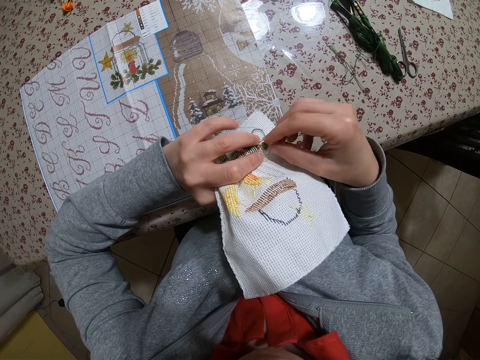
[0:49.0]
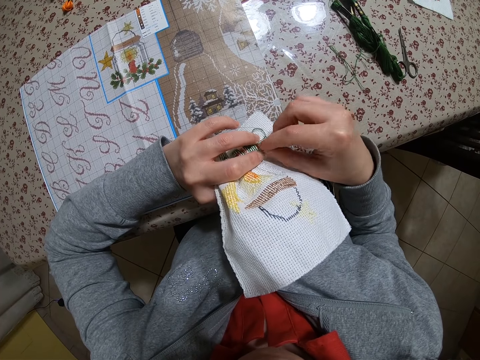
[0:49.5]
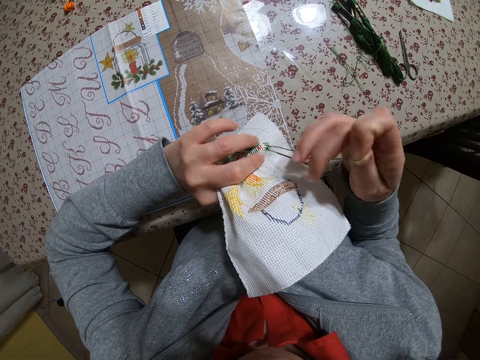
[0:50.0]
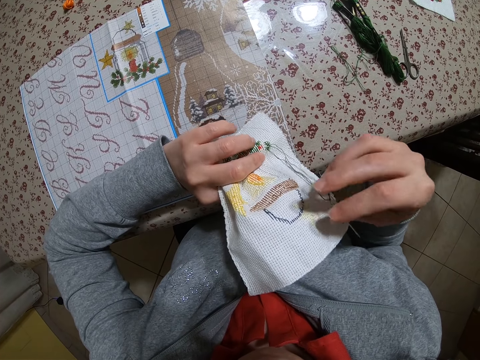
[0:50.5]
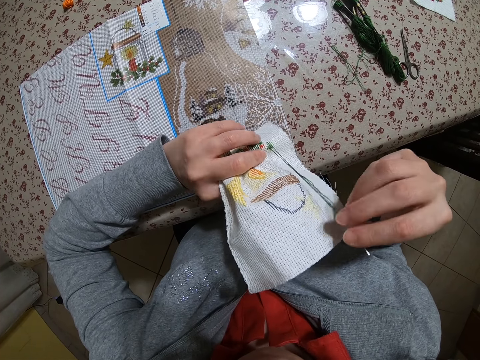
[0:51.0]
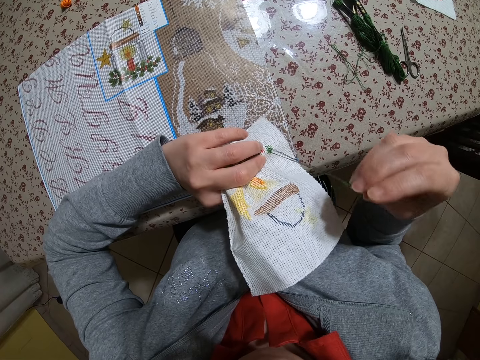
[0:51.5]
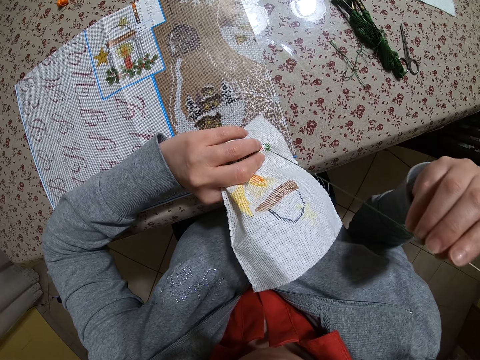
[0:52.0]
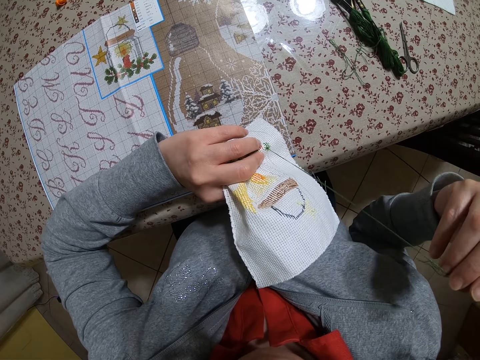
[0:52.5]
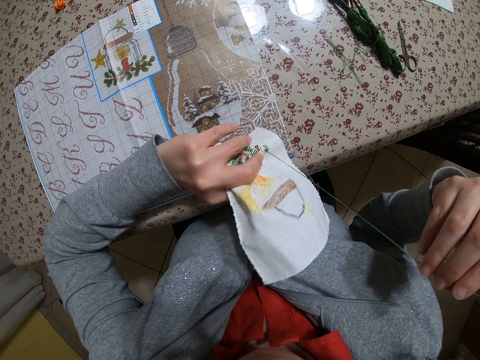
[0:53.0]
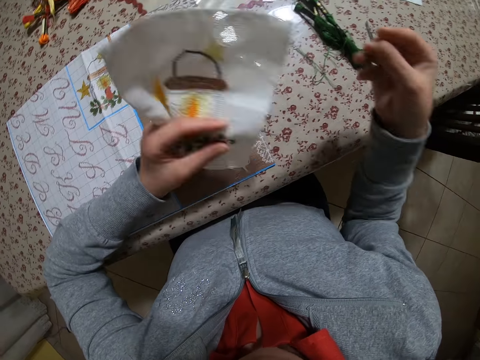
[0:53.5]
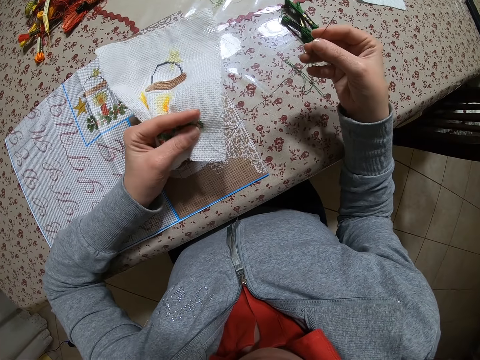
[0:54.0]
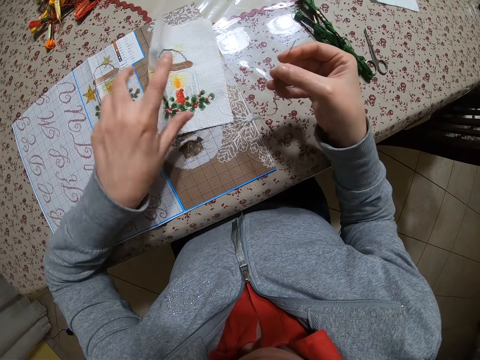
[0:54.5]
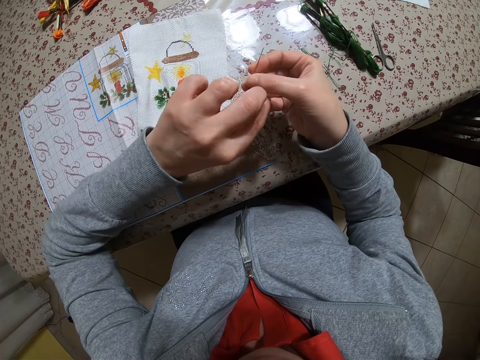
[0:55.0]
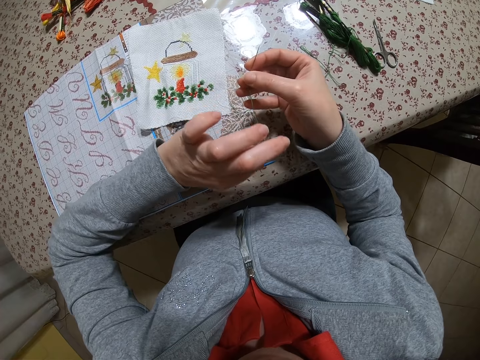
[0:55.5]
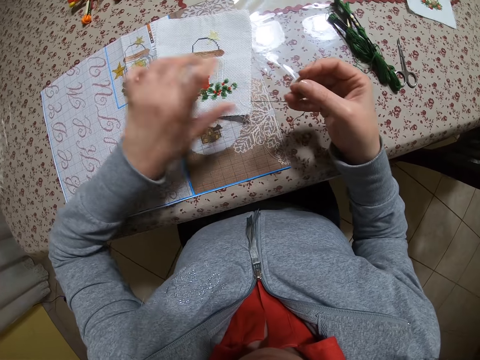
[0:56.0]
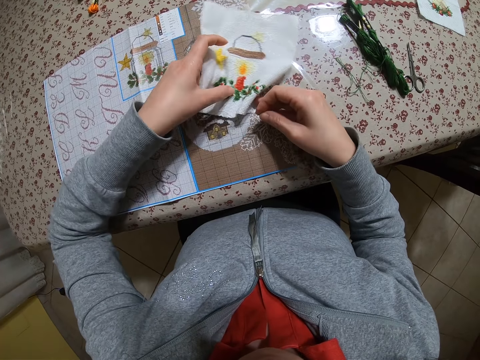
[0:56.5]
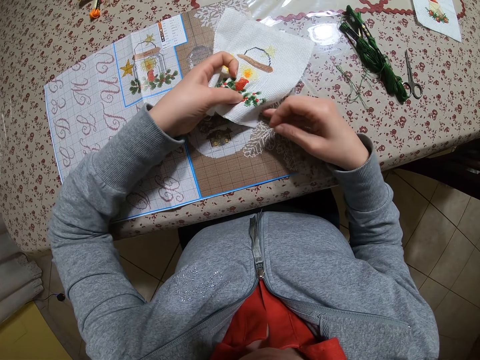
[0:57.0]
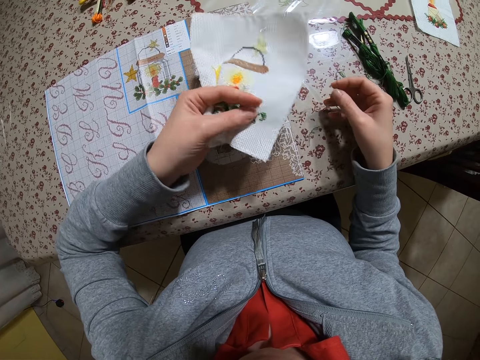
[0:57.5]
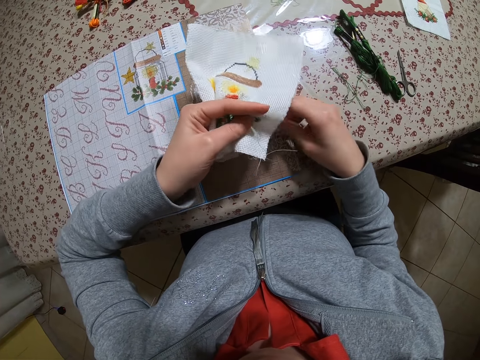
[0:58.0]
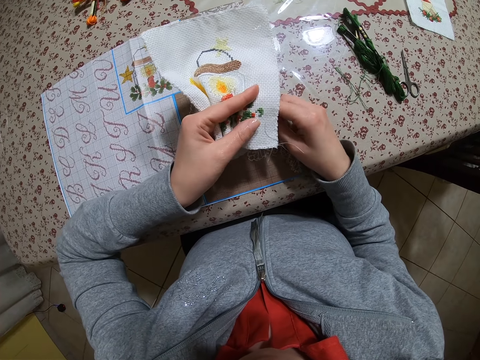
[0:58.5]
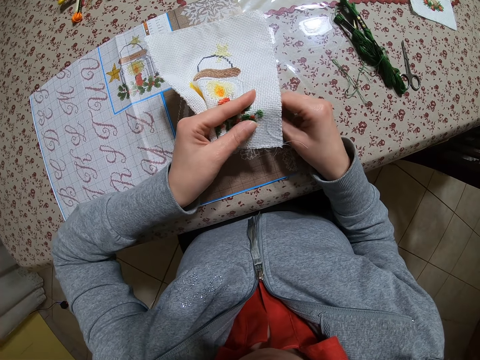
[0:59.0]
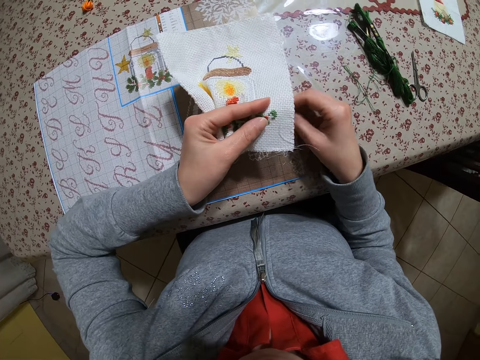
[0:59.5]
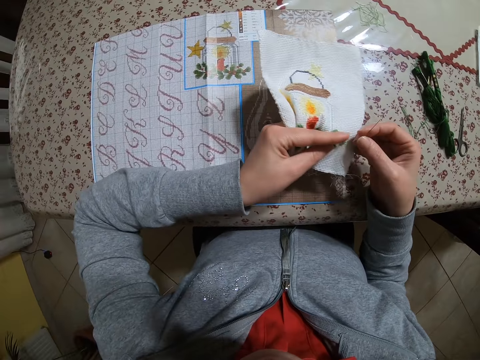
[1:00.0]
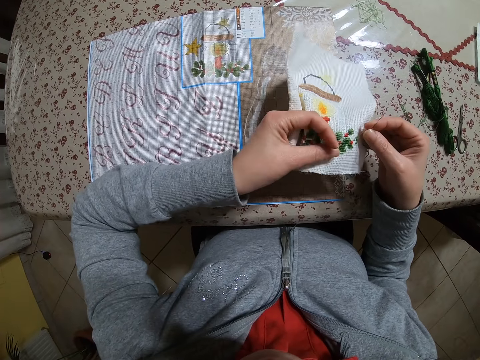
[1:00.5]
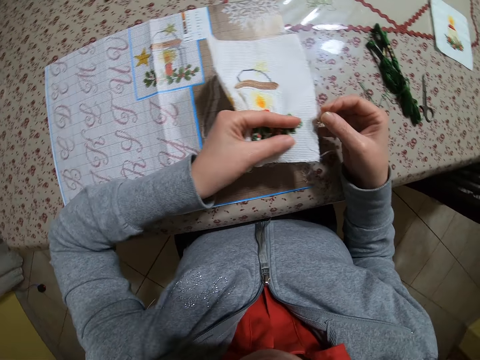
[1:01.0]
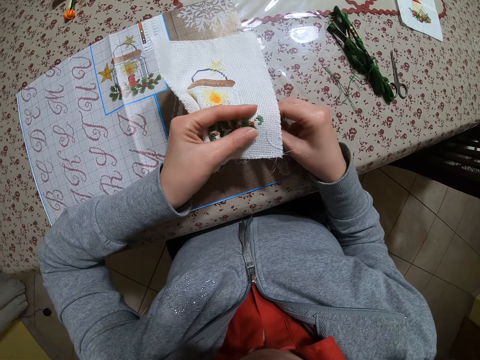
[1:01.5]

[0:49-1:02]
The camera wearer removes the needle from the muslin with her right hand. She turns the cloth and puts the cloth on the table. She straightens the thread in the needle. She holds the cloth. She sews a flower in the cloth.

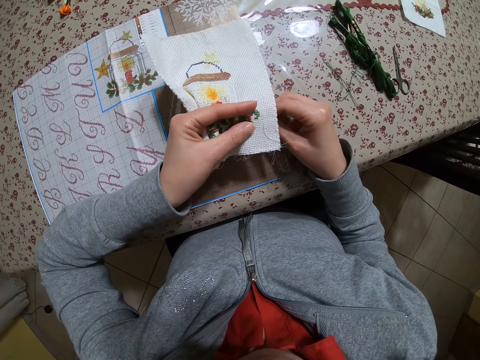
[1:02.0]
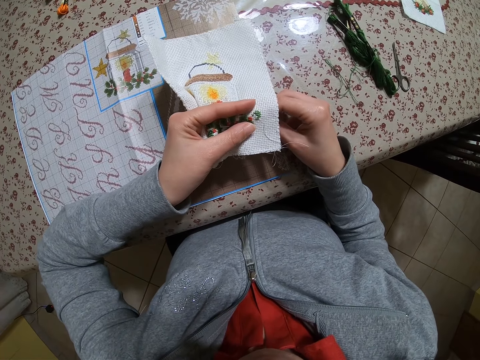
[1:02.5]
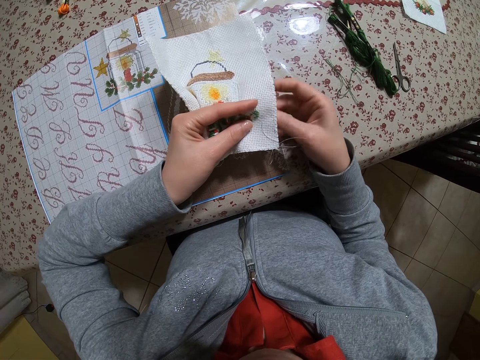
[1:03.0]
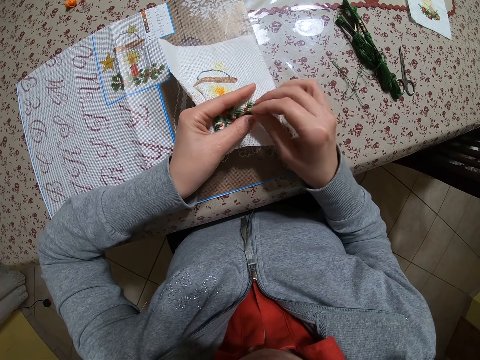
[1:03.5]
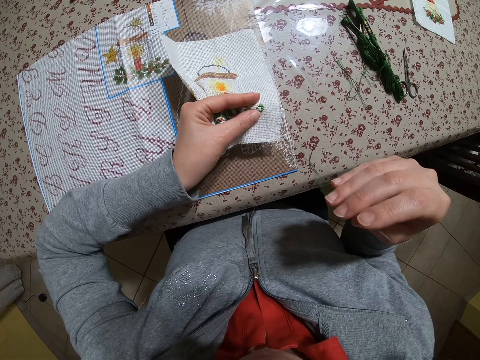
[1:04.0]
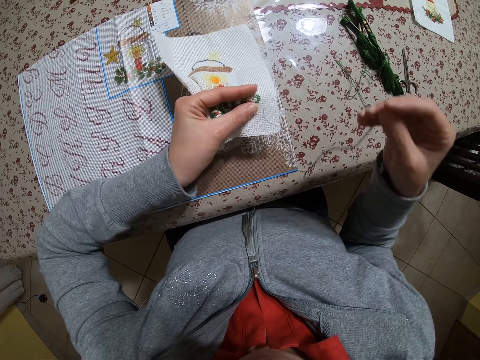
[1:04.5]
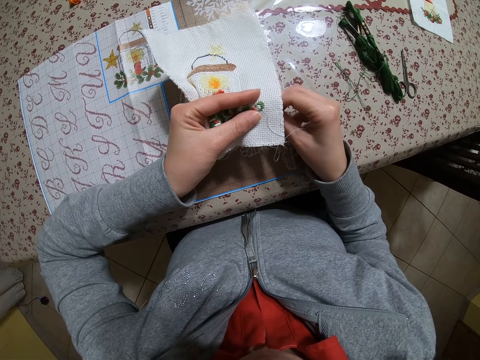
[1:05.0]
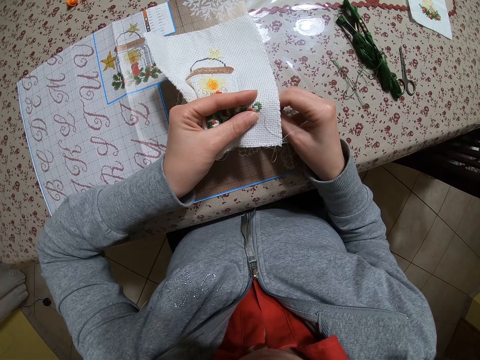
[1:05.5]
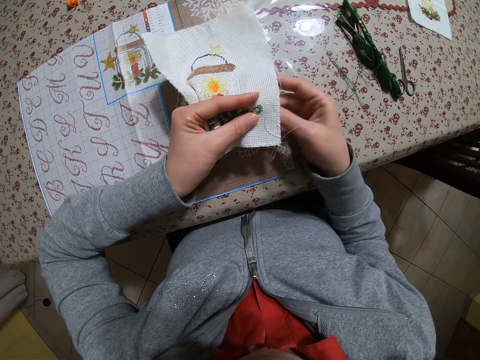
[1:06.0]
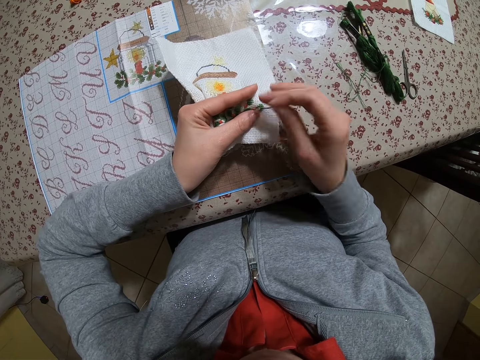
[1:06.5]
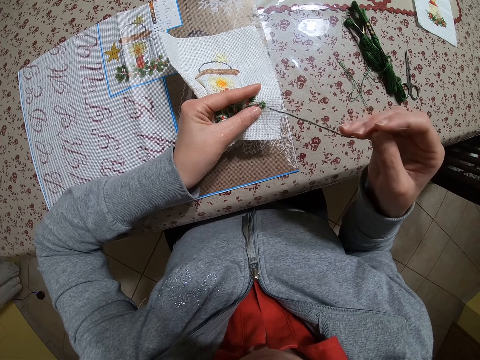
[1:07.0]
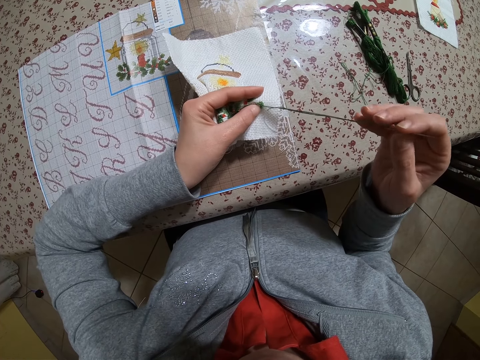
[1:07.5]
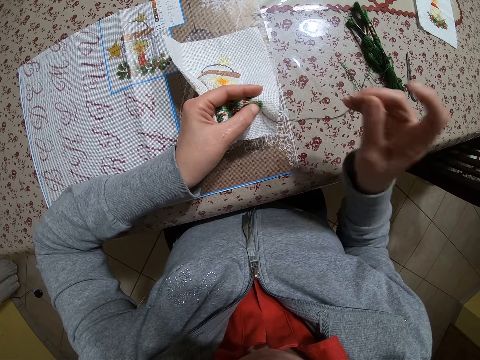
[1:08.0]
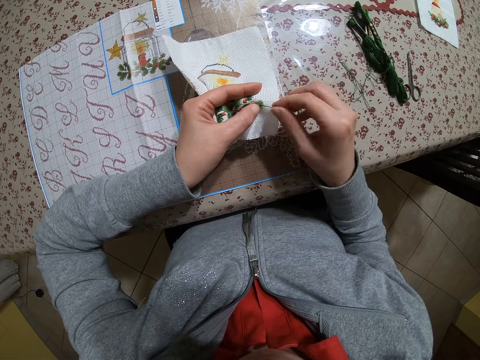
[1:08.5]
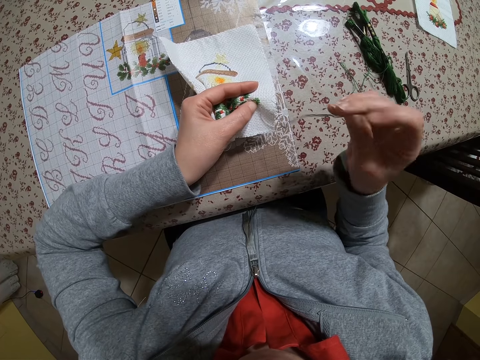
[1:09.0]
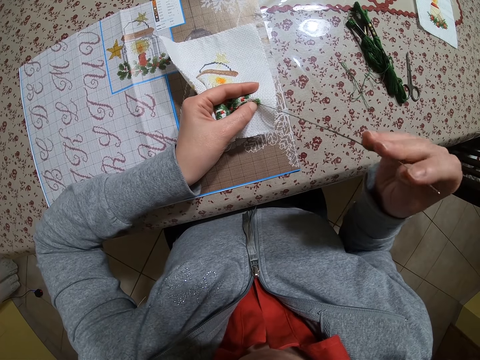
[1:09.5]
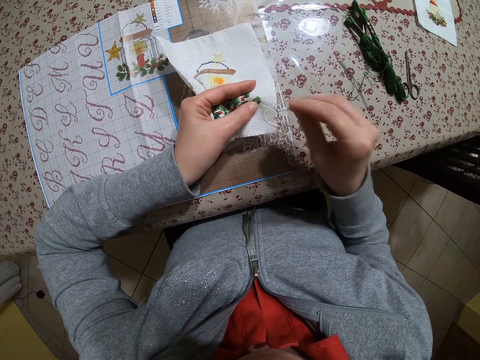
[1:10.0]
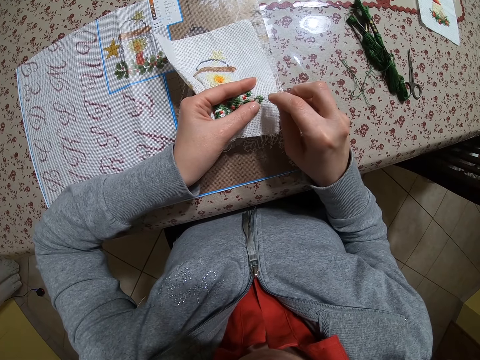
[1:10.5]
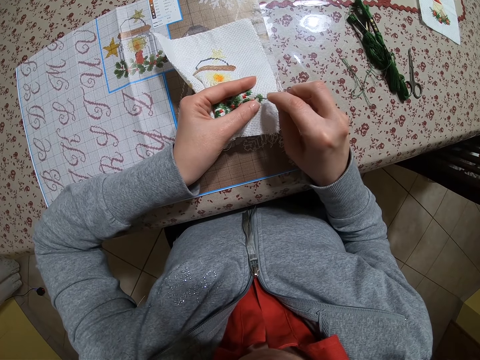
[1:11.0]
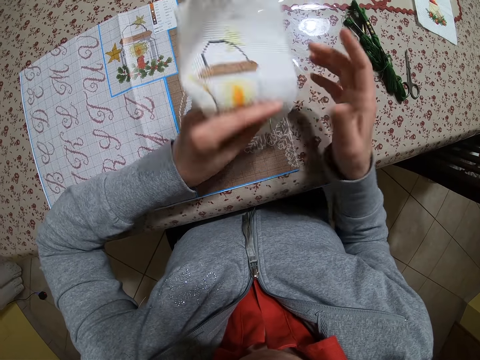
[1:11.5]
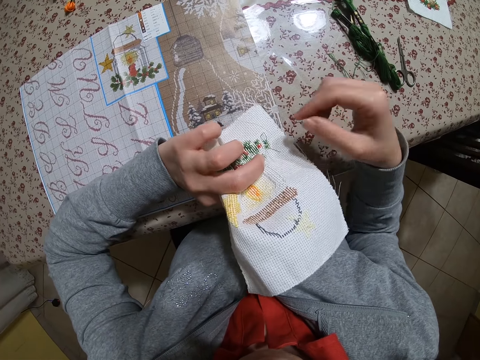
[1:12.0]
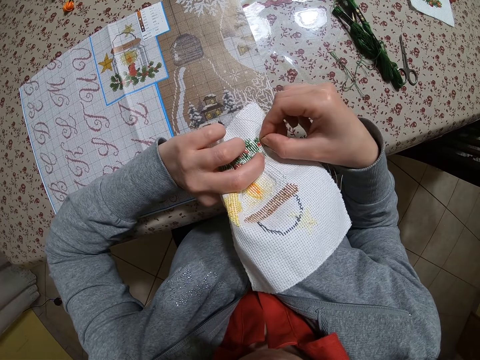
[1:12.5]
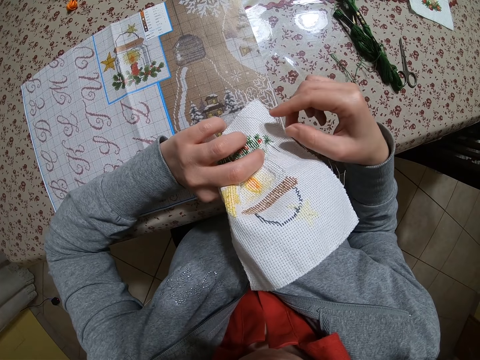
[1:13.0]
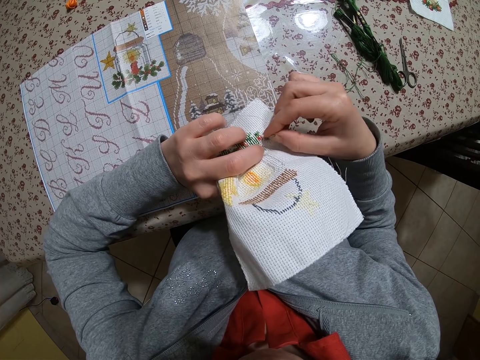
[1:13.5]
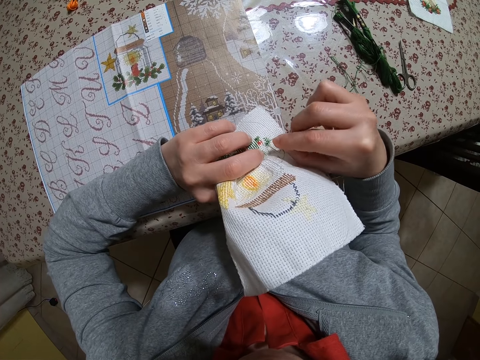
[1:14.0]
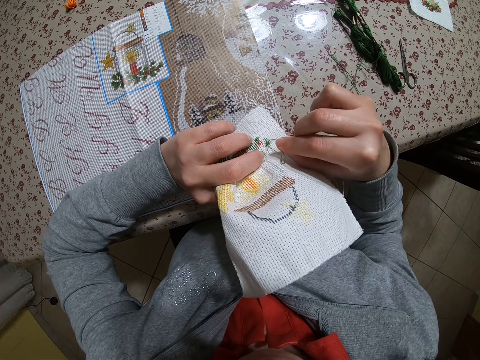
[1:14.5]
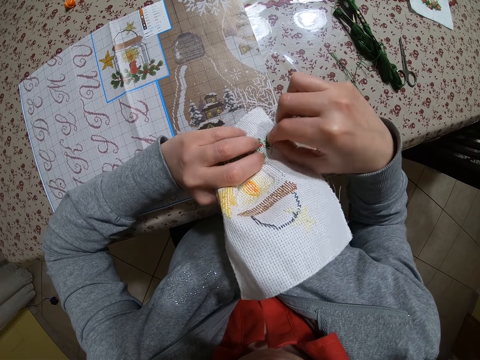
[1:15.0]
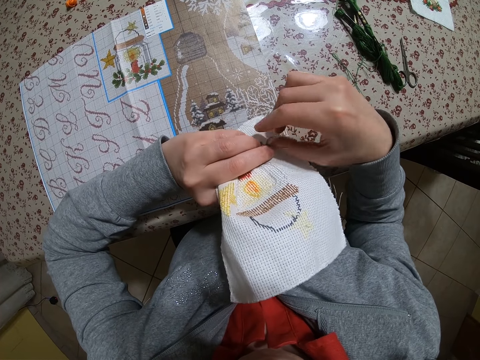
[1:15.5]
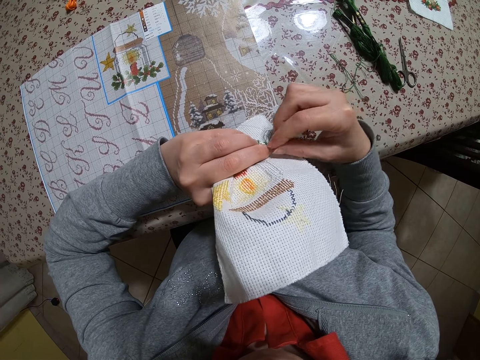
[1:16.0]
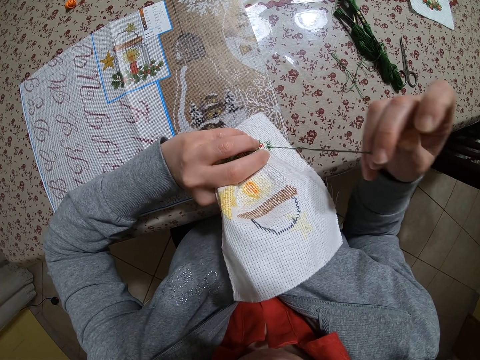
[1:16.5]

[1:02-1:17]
The camera wearer inserts the needle in the muslin with her right hand and removes the needle from the muslin with her right hand. She inserts the needle in the muslin with her right hand and removes the needle from the muslin with her right hand. She stretches the thread. She sews the cloth. She inserts the needle in the muslin with her right hand. She turns the cloth. She removes the needle from the muslin with her right hand. She straightens the thread.
